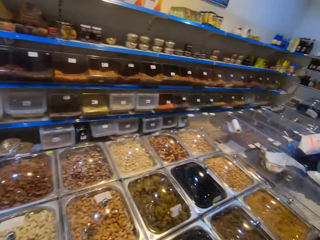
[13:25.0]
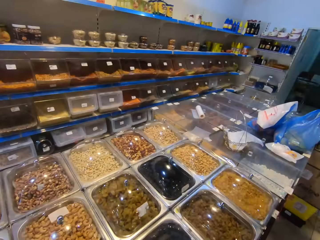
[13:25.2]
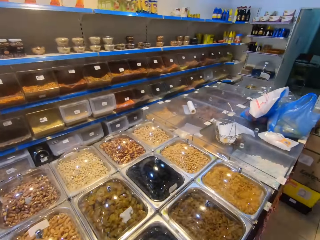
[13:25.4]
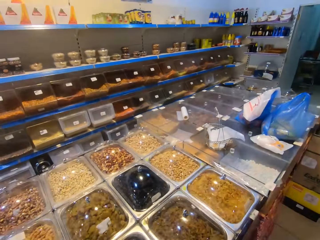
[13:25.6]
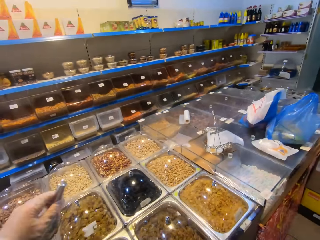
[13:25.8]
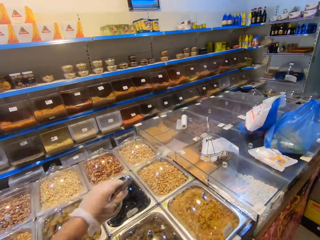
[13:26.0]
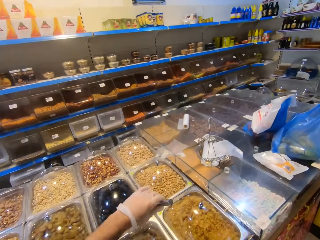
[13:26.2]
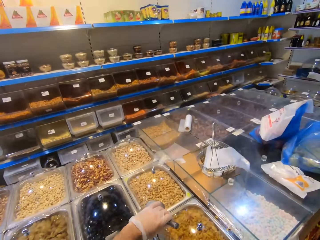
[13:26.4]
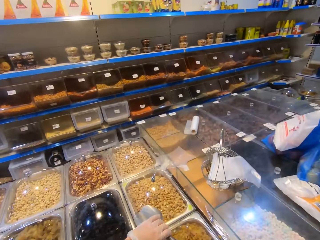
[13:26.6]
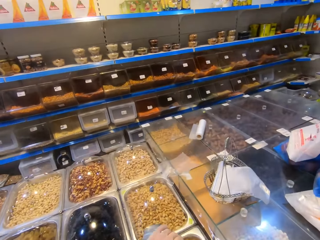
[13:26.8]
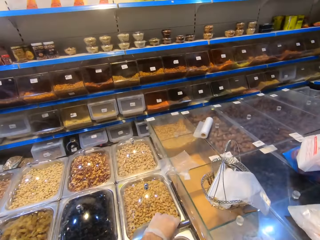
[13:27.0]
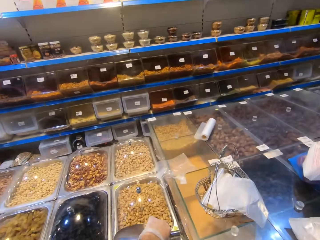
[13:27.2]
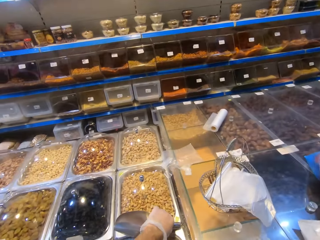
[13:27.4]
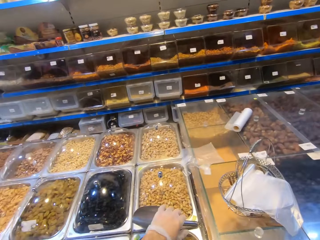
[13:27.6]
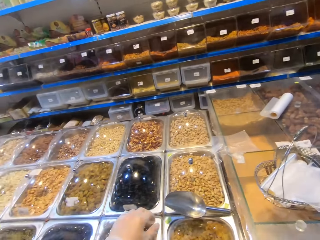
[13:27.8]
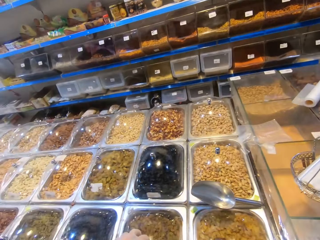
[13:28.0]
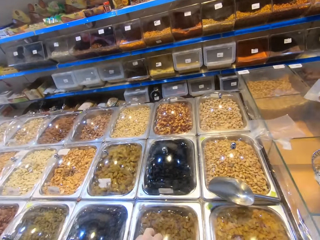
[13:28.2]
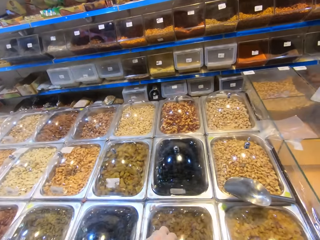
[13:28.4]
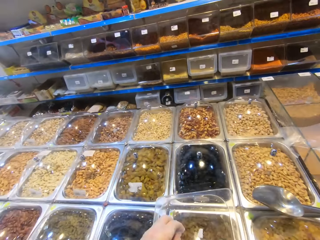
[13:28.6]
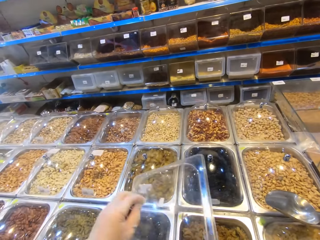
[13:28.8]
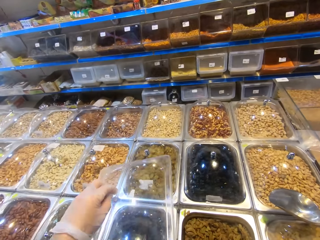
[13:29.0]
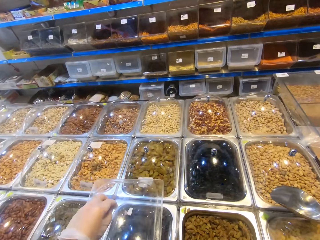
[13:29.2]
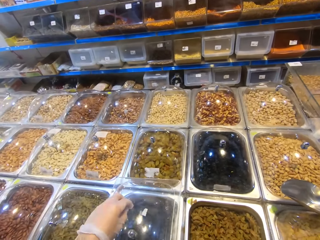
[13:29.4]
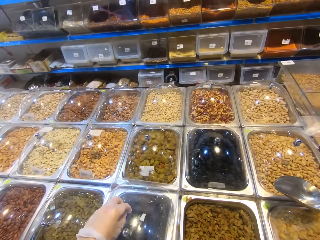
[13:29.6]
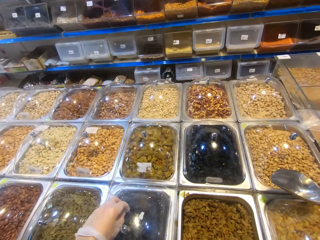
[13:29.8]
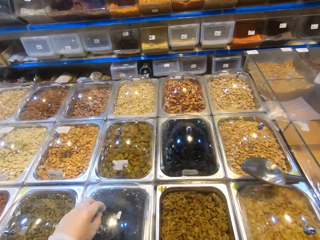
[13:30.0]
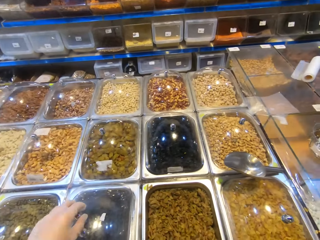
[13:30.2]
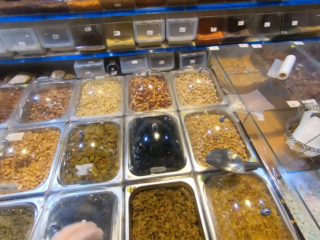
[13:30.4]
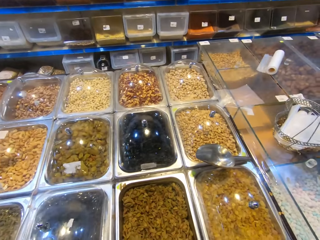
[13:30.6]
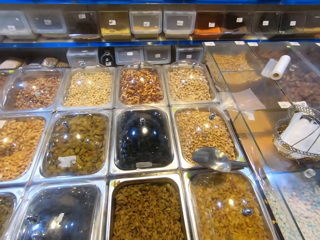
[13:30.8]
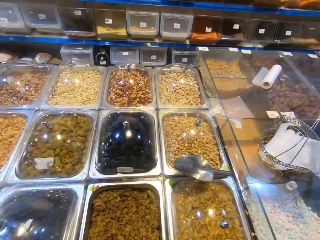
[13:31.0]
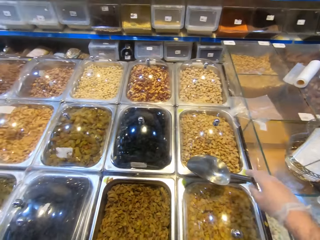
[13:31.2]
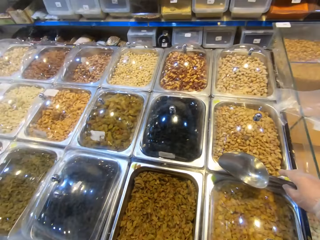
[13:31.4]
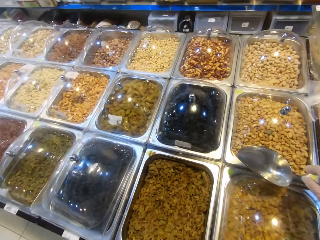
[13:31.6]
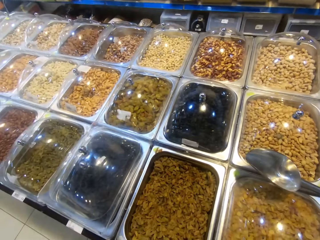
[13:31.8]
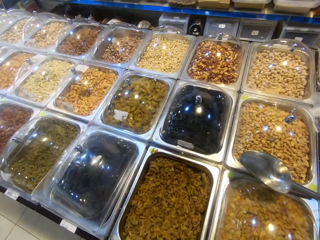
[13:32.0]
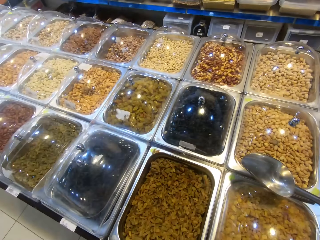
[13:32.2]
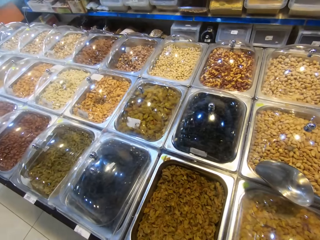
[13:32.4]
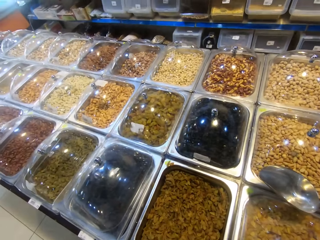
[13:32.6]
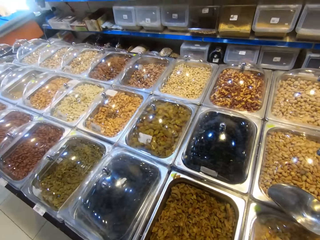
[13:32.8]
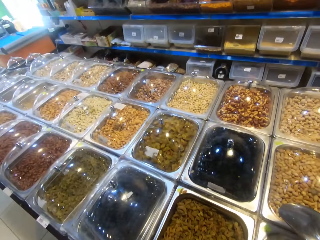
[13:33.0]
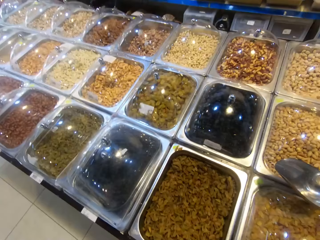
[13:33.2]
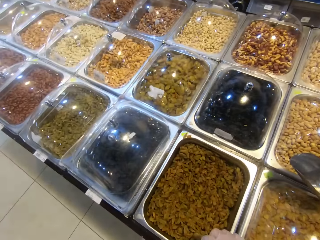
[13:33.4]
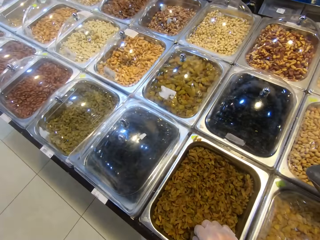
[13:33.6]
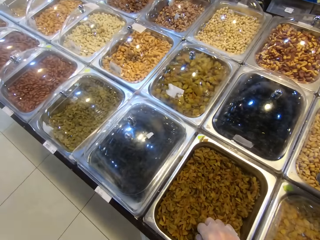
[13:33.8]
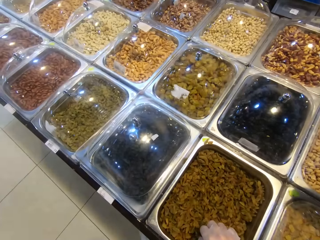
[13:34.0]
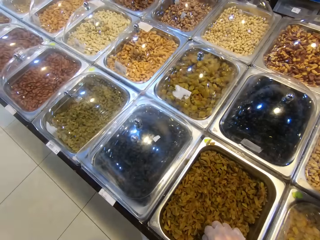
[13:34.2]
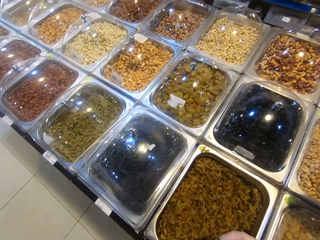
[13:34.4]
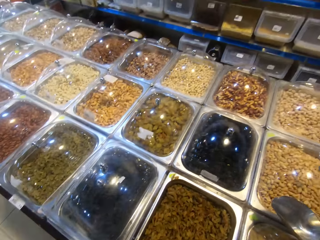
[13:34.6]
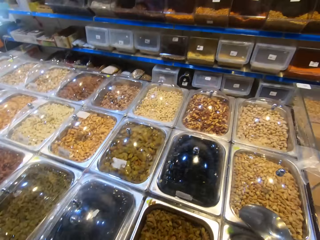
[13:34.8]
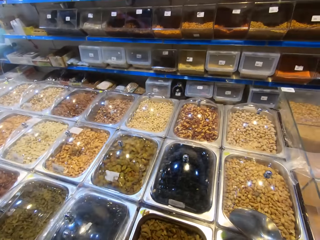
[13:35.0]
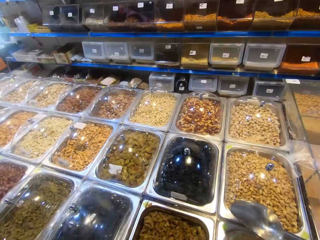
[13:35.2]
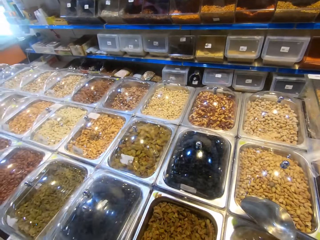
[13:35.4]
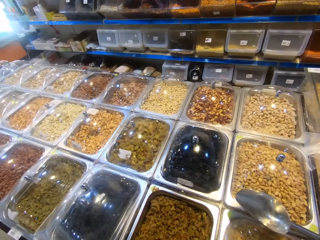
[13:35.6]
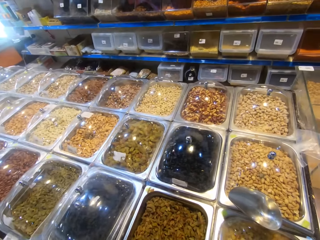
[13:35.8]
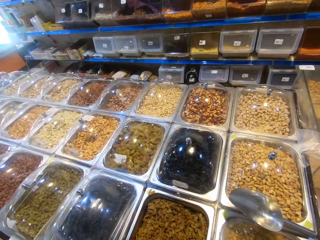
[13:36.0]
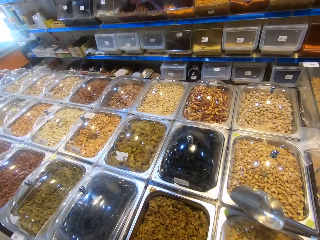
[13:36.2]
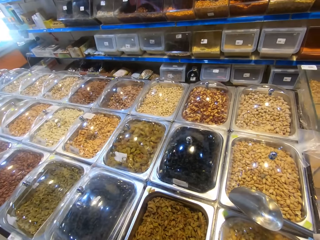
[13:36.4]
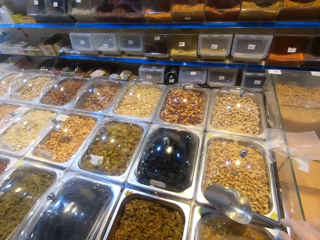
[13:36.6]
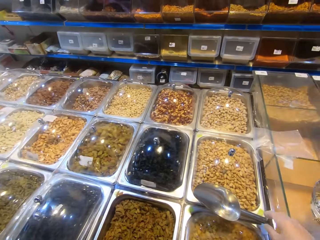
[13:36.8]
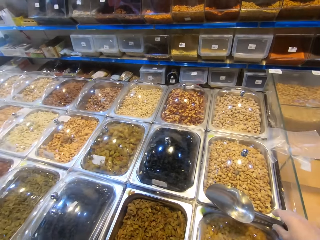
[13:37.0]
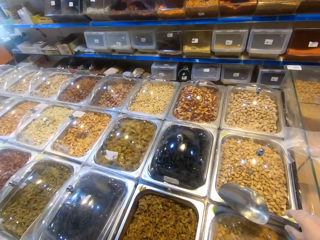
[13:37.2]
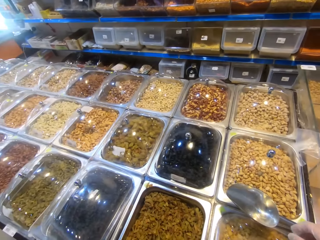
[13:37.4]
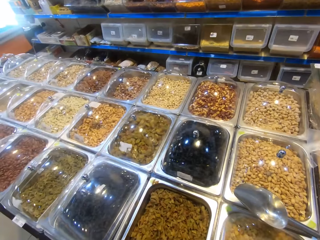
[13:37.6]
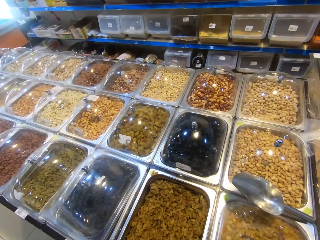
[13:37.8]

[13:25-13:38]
The camera wearer walks around the room. They open the metal basin. They touch the cereals.

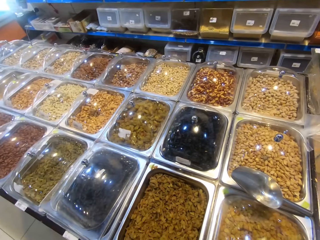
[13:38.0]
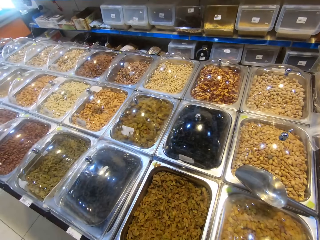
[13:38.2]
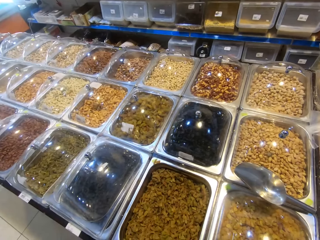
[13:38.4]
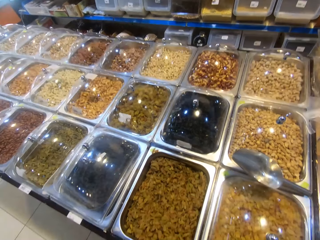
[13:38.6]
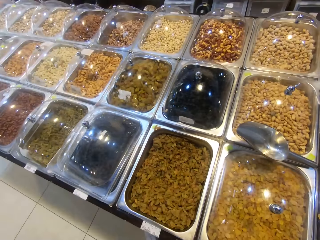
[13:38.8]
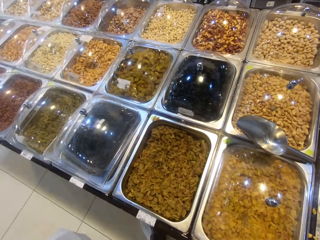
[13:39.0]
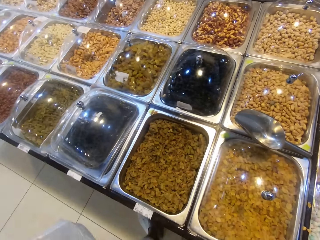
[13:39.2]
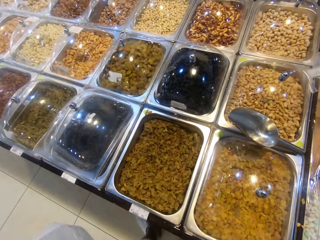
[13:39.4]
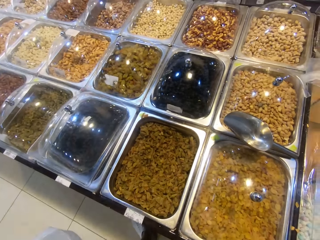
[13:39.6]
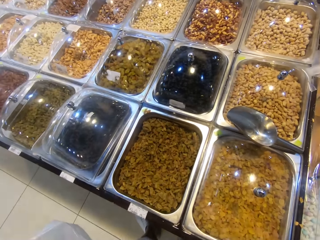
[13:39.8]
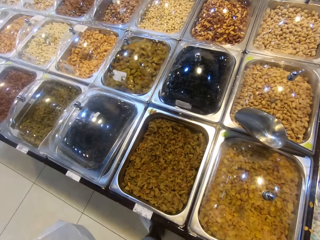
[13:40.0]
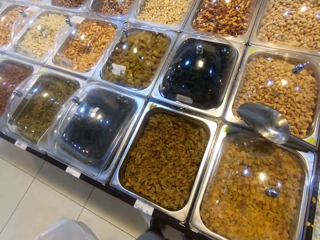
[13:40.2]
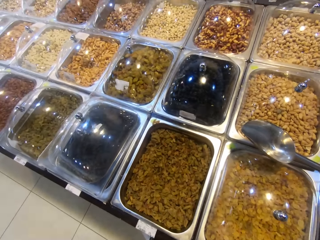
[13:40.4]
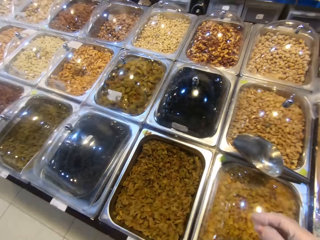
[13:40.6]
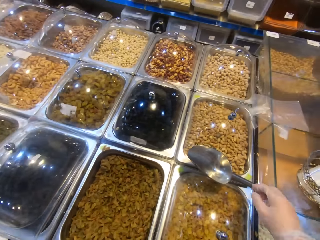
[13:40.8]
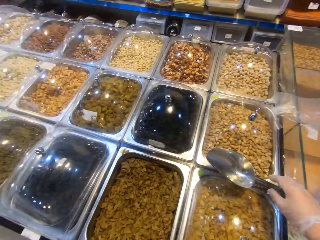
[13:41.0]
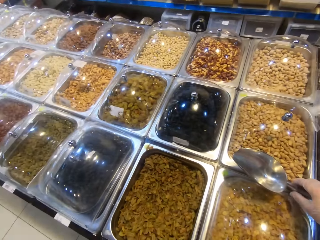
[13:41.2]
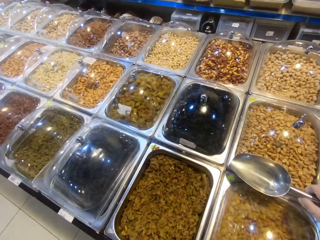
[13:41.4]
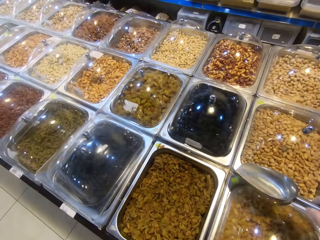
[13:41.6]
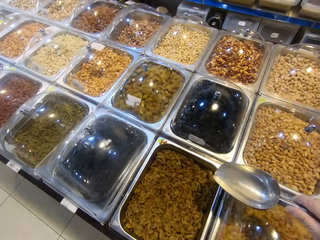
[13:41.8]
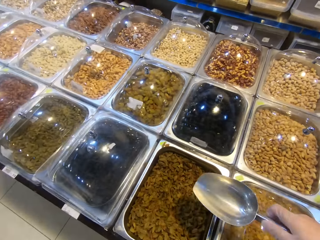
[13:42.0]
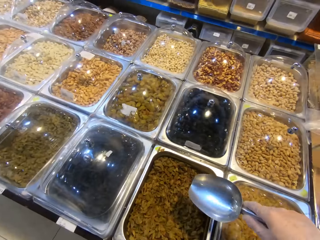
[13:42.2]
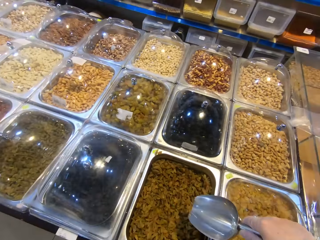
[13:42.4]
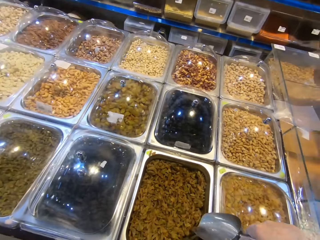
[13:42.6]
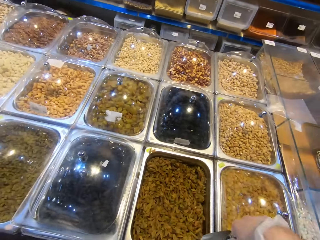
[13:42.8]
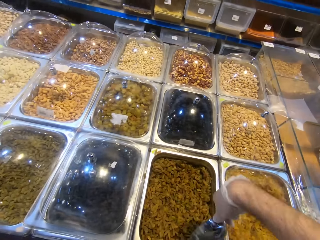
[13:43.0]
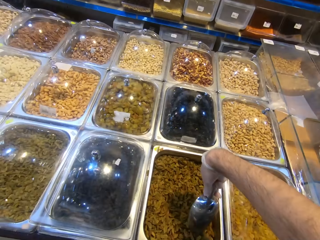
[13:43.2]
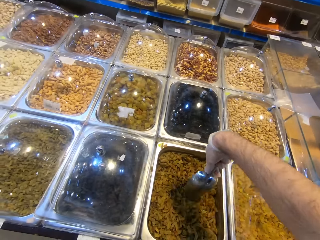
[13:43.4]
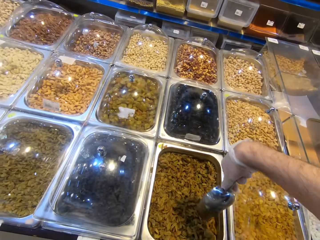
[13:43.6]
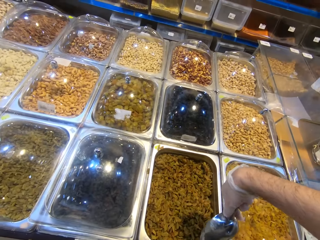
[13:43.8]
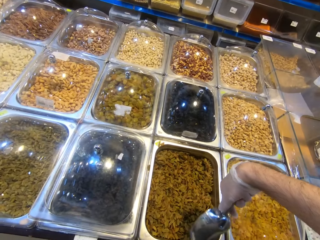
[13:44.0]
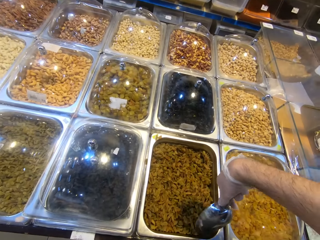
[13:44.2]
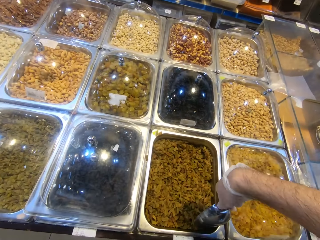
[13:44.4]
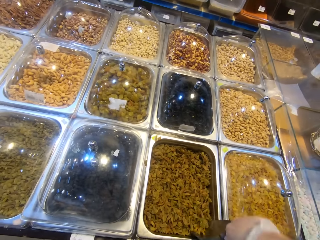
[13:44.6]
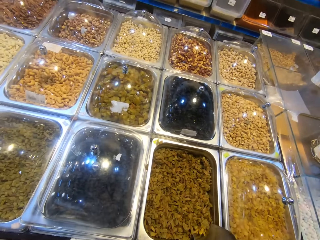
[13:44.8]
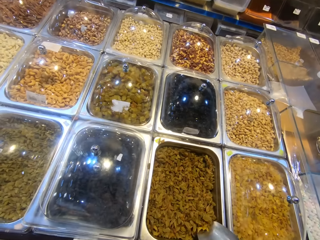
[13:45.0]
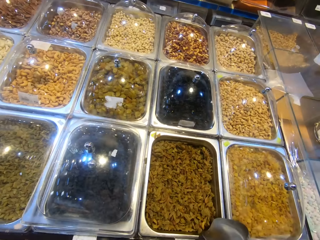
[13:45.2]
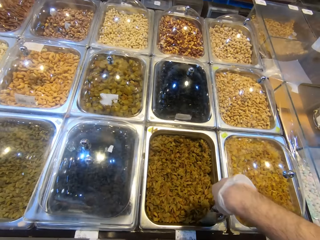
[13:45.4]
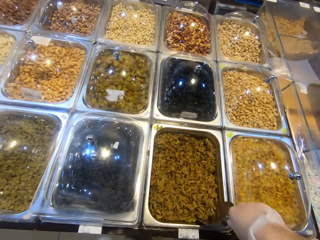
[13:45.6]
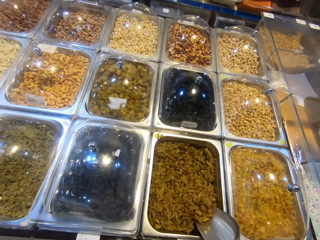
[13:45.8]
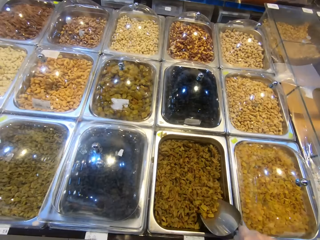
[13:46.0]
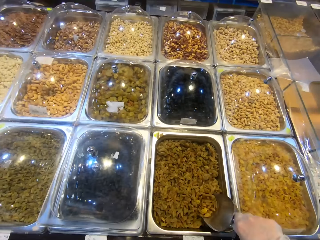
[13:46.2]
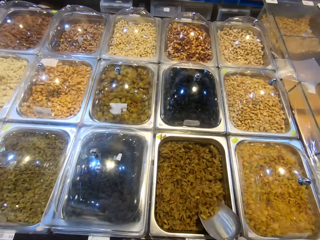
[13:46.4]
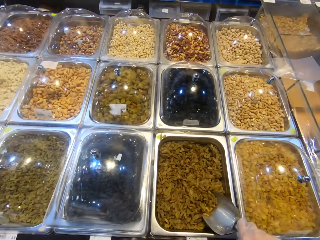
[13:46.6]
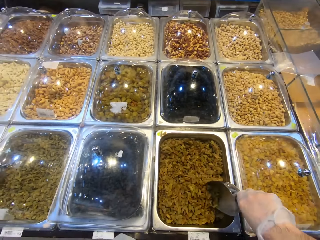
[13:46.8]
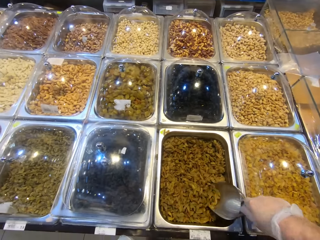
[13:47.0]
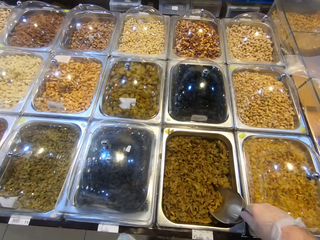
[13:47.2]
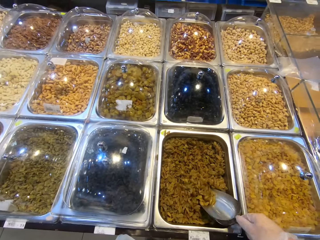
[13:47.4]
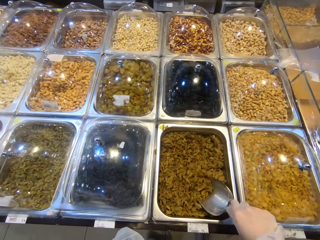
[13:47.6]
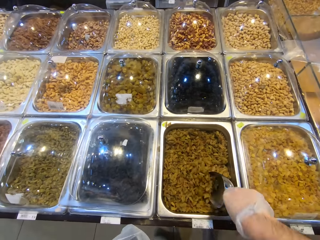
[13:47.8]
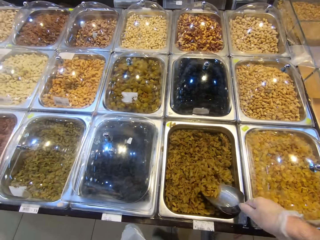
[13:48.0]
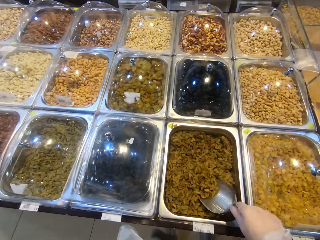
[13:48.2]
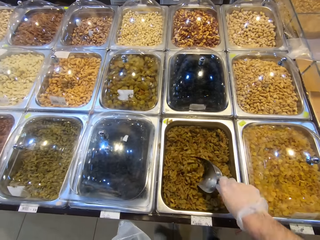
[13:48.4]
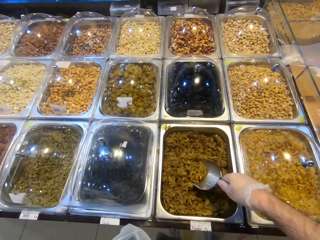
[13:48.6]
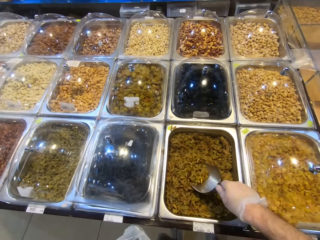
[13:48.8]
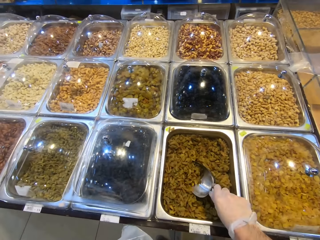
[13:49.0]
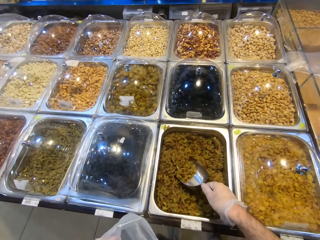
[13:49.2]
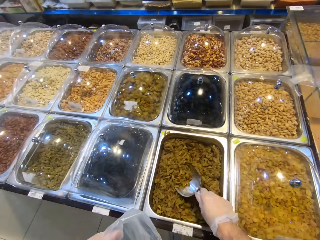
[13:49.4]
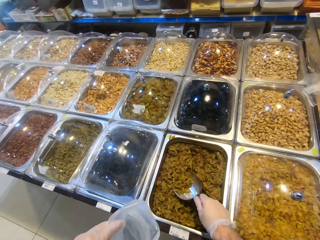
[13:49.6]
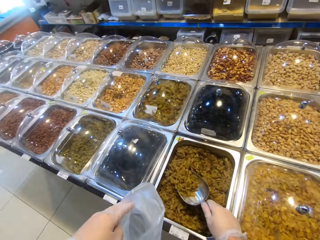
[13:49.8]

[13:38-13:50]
The camera wearer picks up the spoon. They scoop the beans.
